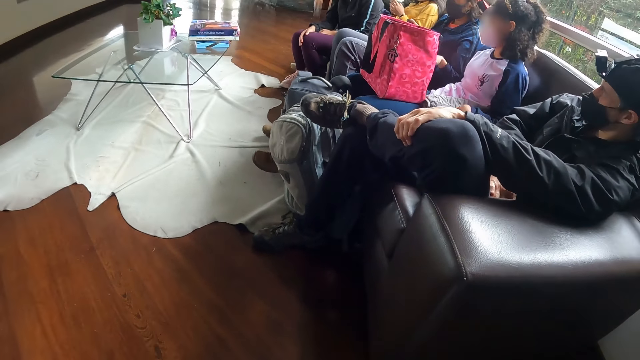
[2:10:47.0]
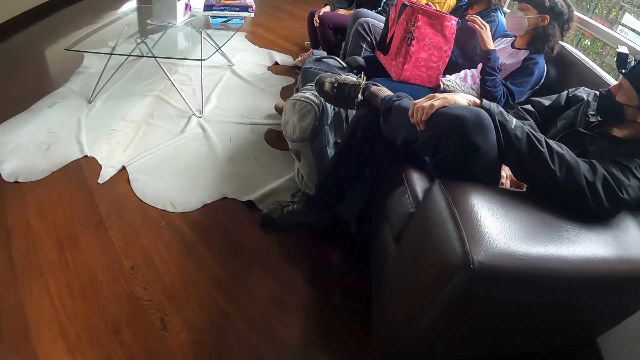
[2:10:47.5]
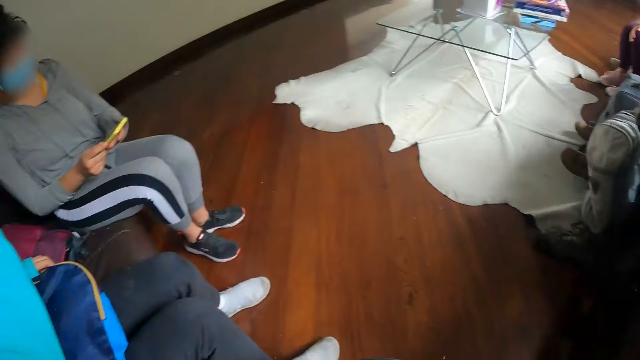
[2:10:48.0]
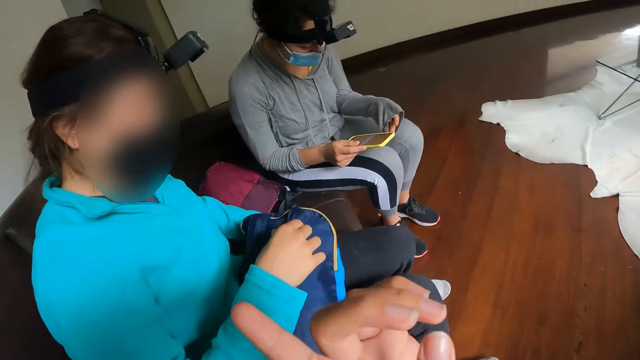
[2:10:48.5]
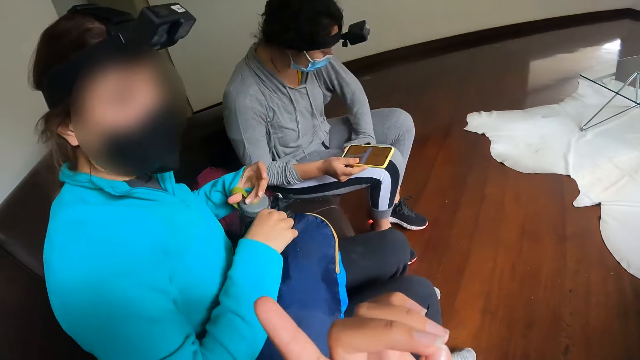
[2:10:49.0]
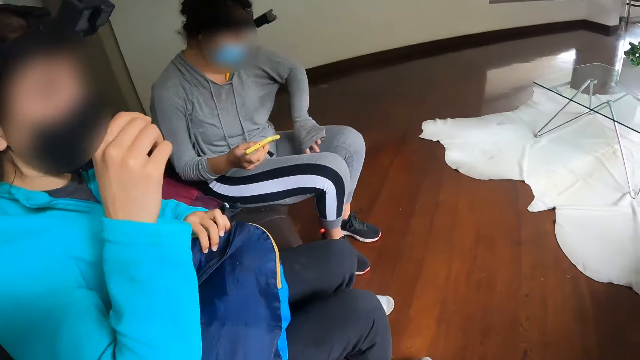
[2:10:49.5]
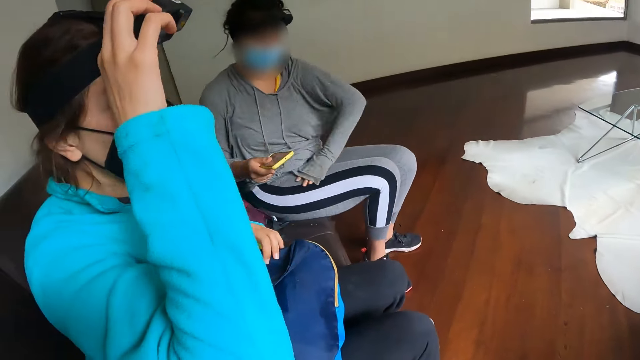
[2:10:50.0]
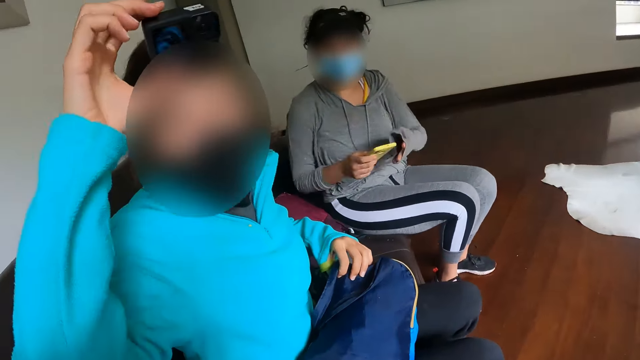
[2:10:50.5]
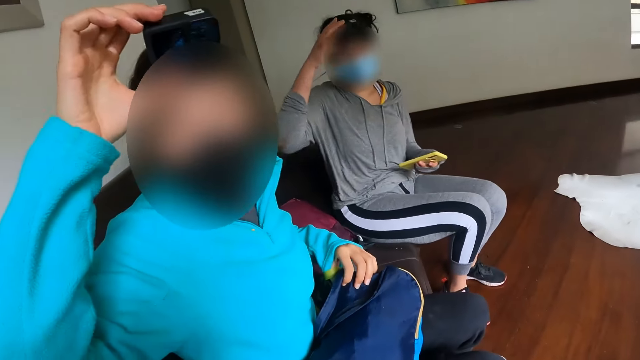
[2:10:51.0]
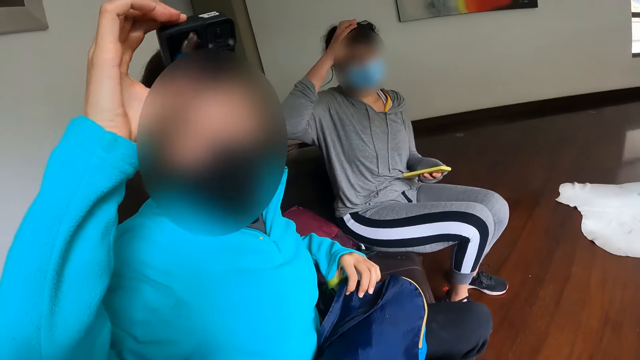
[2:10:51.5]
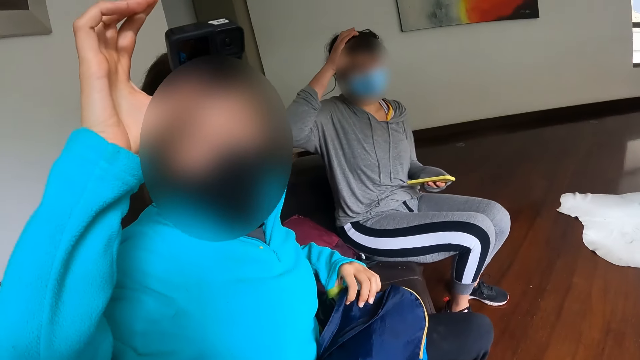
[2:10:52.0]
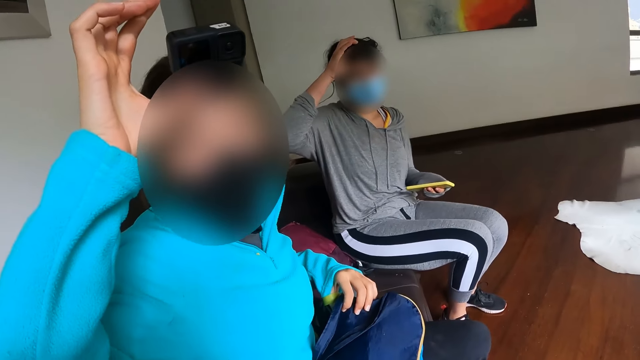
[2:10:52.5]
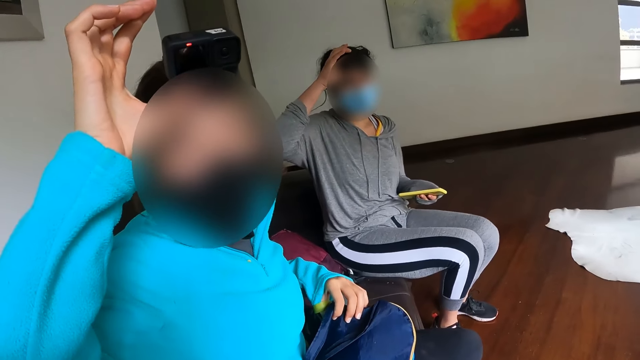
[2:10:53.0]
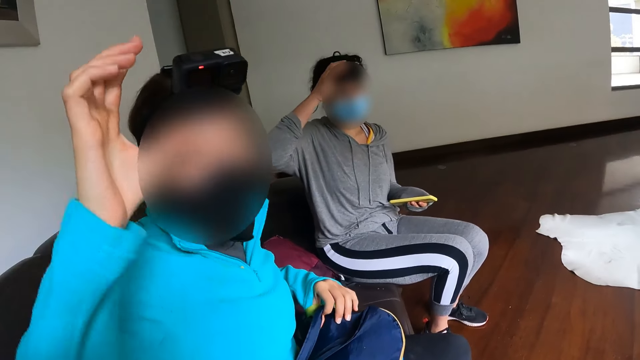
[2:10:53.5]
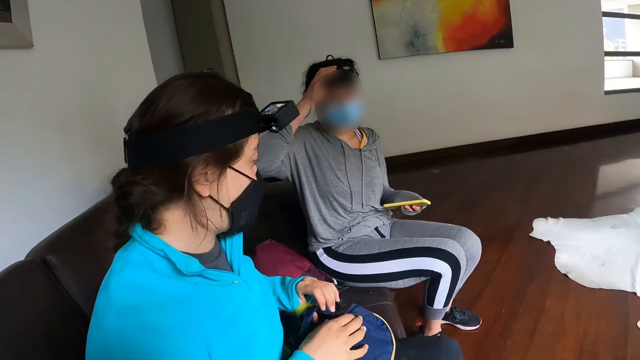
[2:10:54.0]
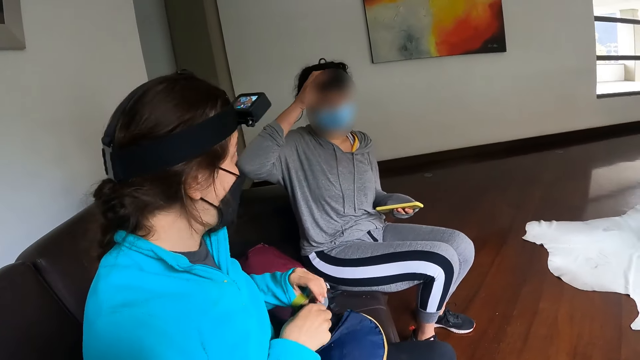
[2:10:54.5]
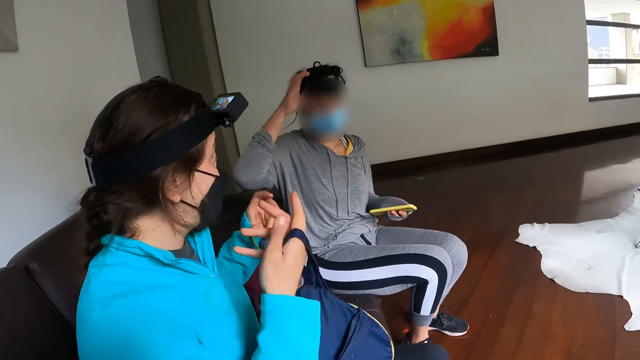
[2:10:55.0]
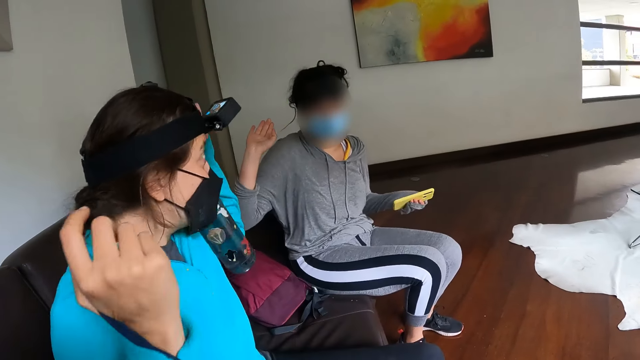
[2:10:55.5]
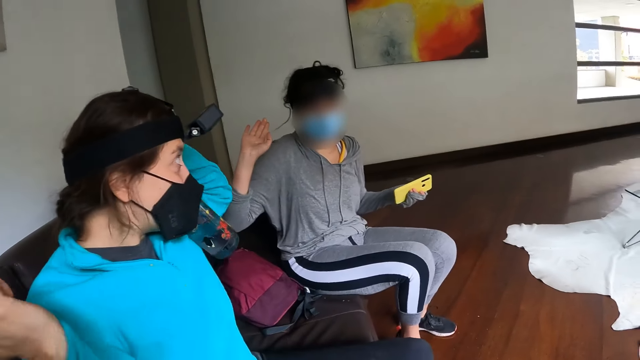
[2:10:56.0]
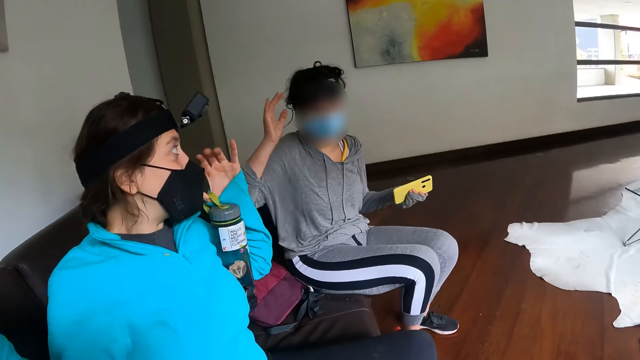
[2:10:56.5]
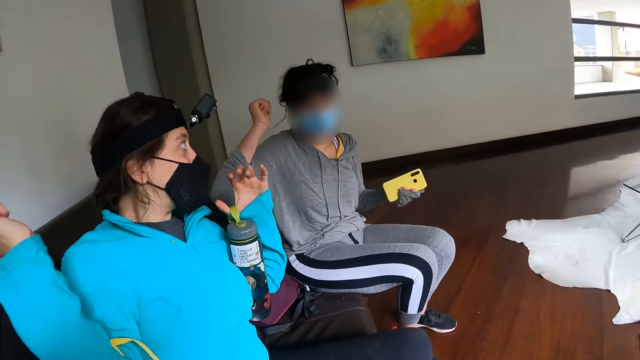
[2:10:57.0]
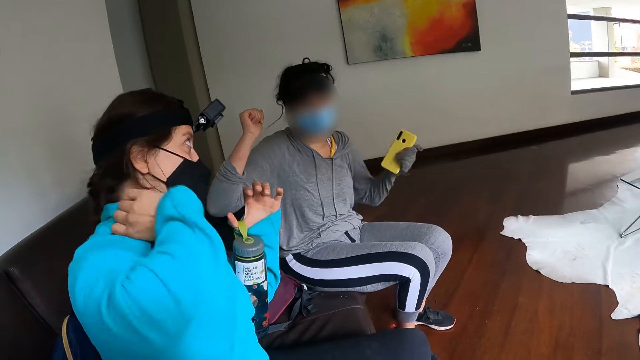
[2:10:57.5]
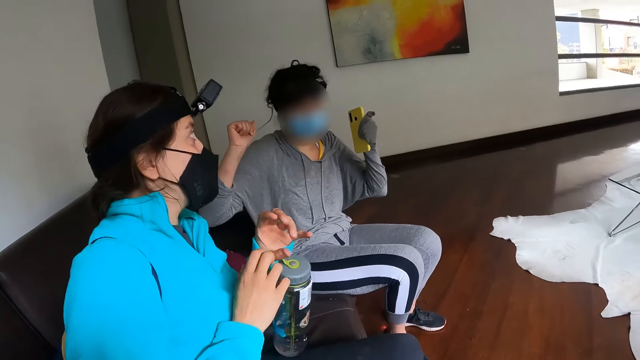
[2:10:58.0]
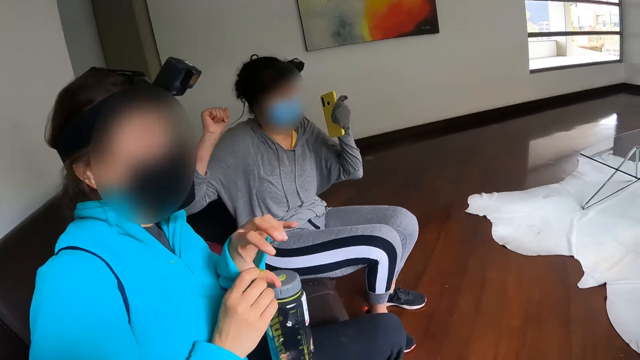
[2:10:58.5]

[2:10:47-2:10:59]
A woman cleans her trousers with her right hand. Another woman adjusts a camera on her head with her right hand and holds the head camera. The first woman holds a mobile phone with her right hand and adjusts a camera on her head with her right hand. The other woman adjusts the head camera. The first woman holds the head camera. The other woman carries a bag with her right hand.

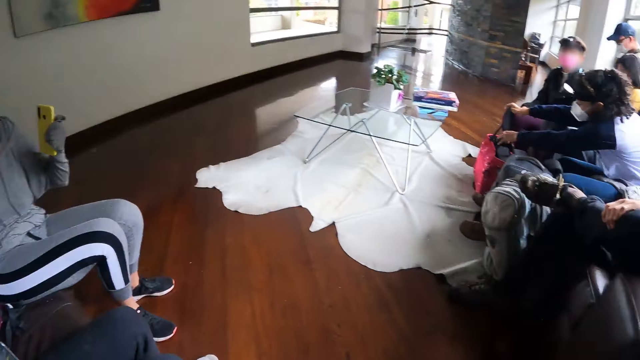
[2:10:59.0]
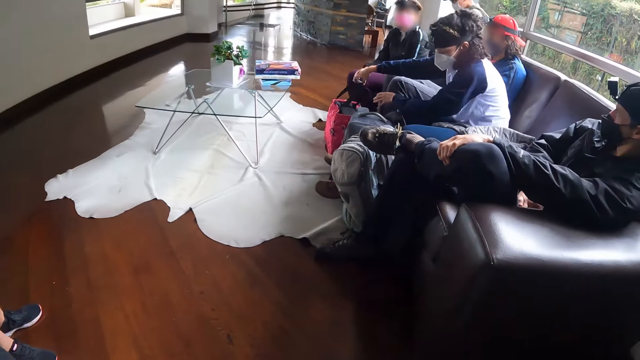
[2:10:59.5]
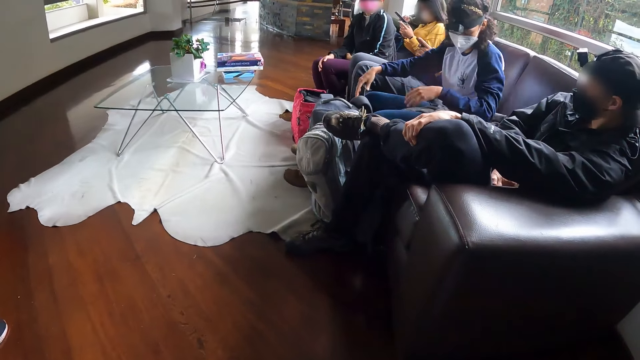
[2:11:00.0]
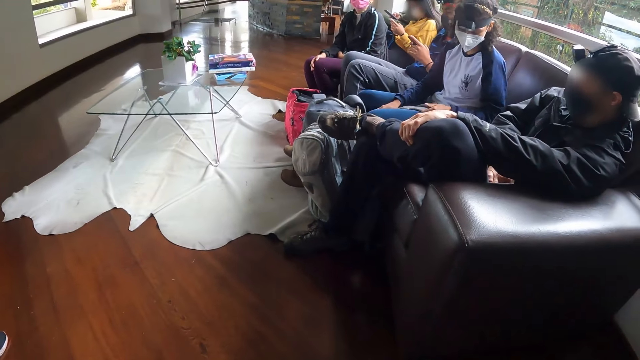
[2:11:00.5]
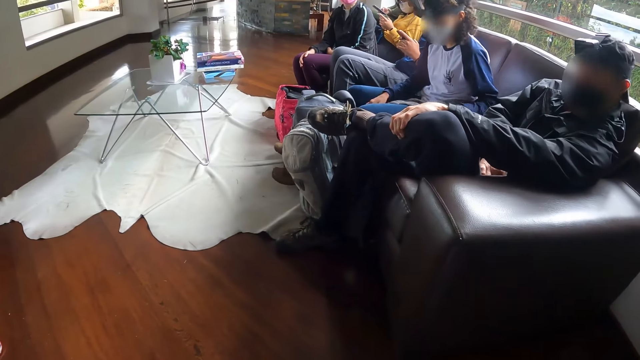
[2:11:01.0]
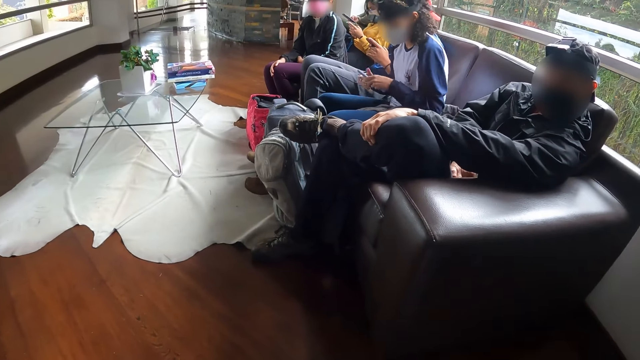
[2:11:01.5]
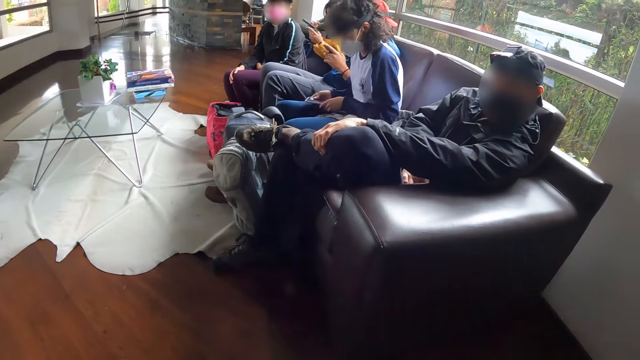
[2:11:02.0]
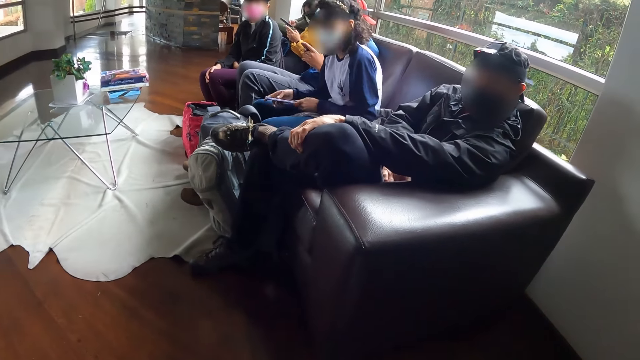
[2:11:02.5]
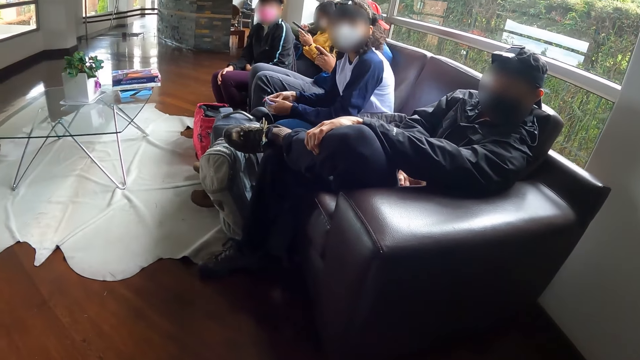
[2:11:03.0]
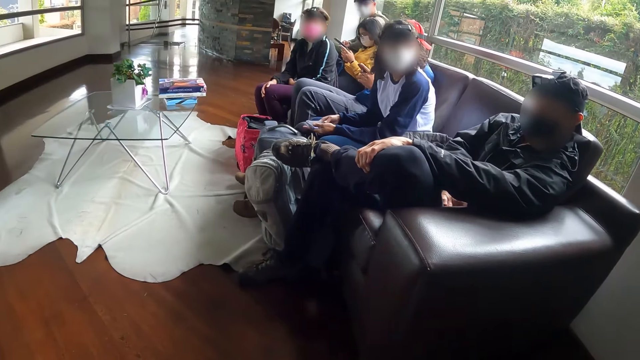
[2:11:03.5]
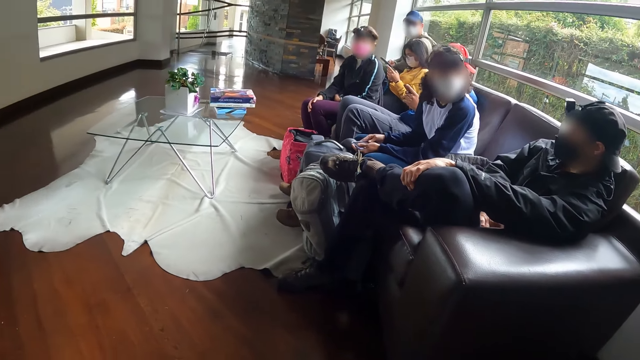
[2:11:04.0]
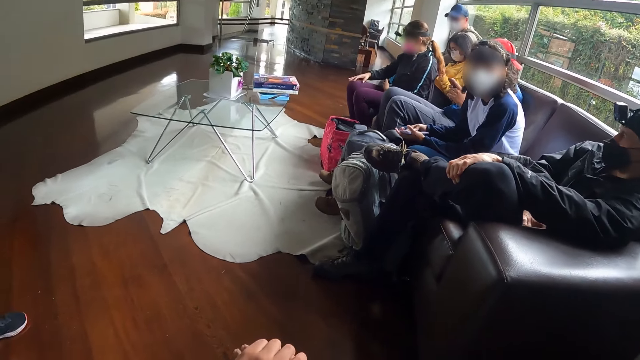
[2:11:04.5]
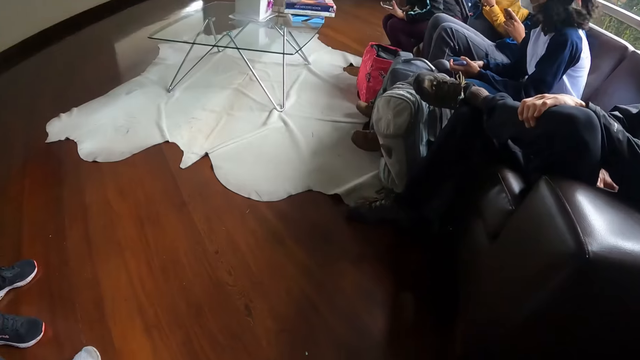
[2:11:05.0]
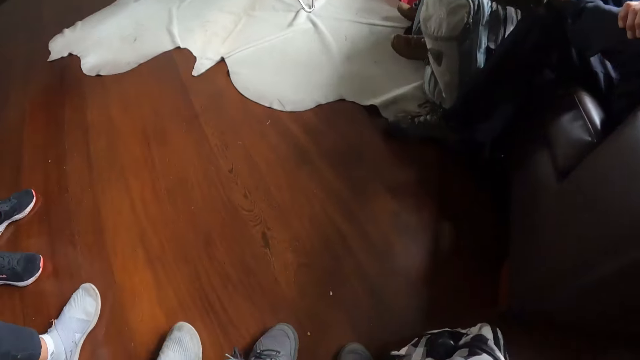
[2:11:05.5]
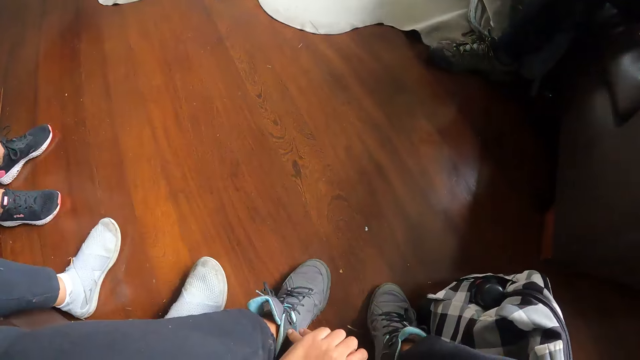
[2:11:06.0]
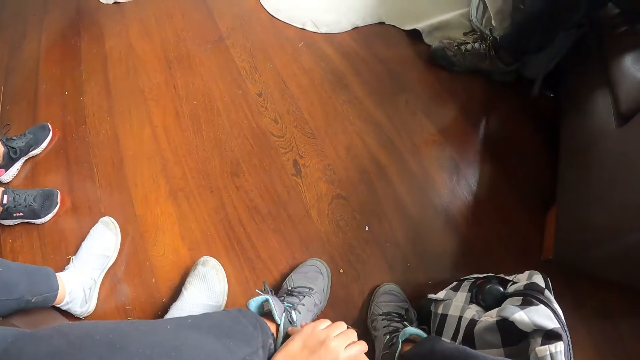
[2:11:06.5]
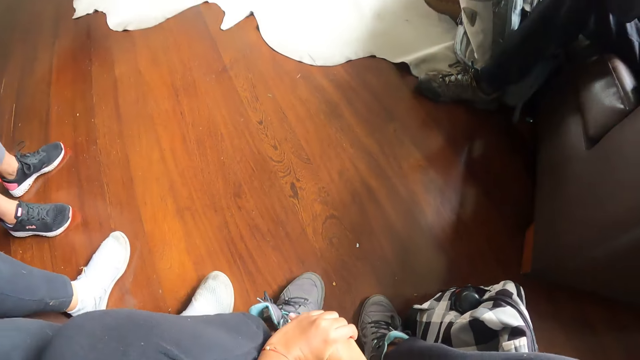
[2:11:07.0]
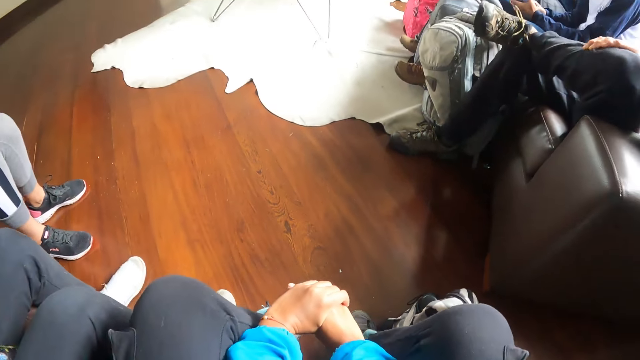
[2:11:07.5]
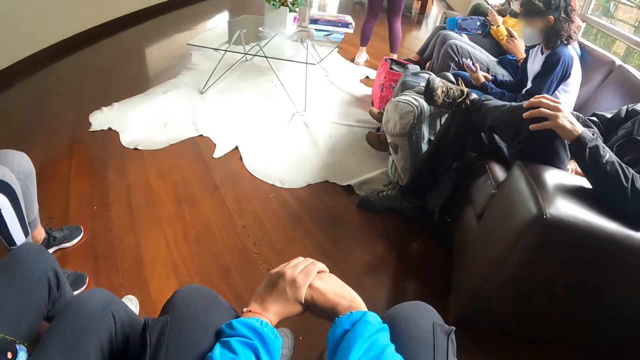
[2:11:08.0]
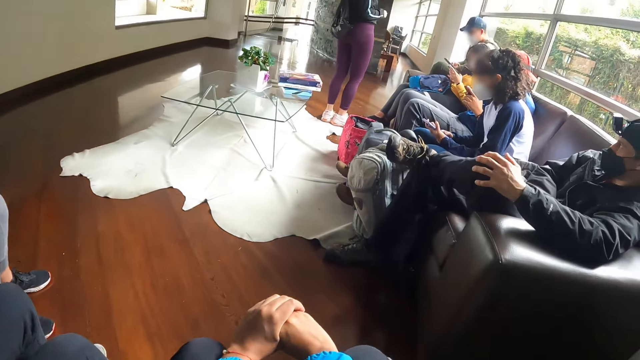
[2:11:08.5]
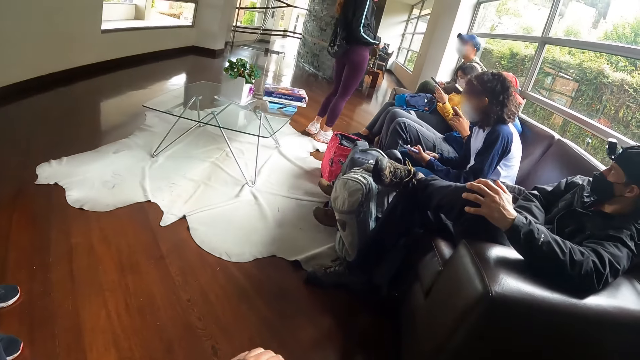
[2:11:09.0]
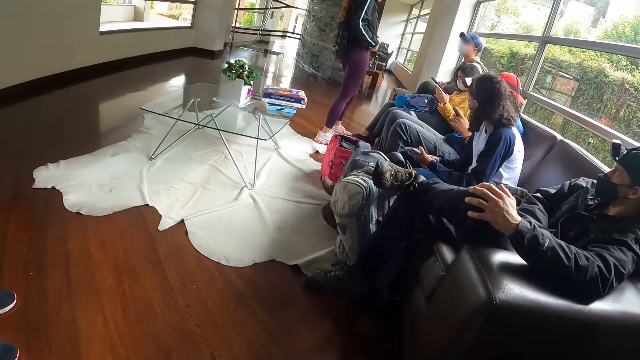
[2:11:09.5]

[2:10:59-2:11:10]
A woman picks up a mobile phone from a chair with her right hand.
